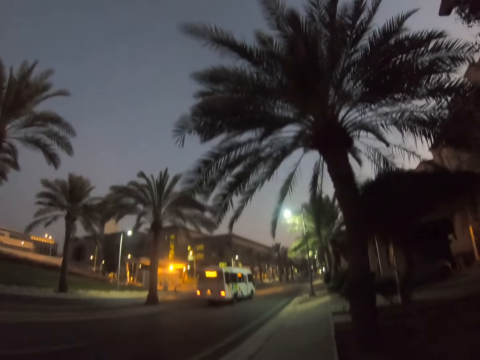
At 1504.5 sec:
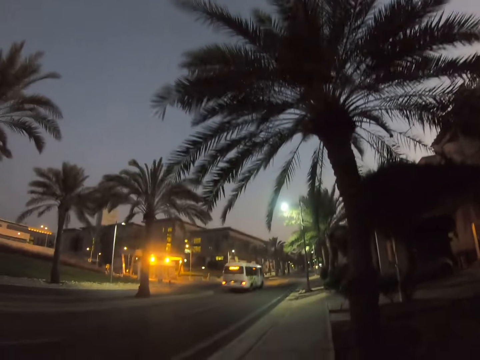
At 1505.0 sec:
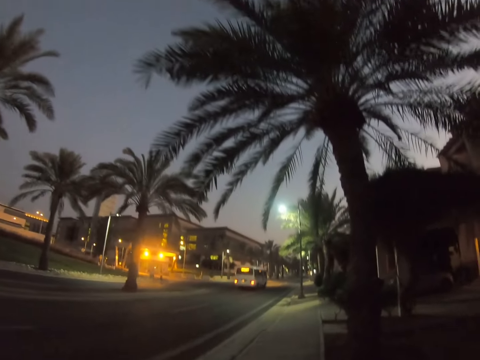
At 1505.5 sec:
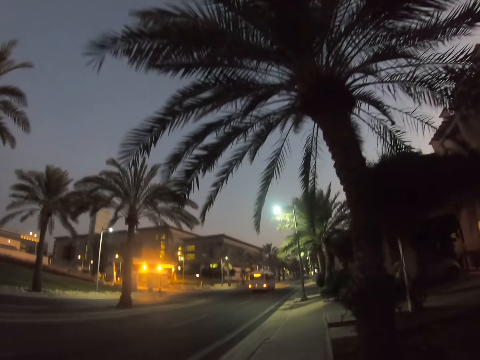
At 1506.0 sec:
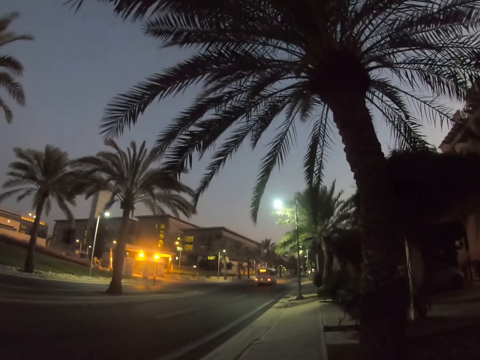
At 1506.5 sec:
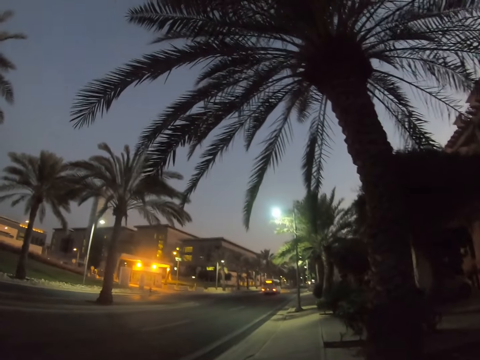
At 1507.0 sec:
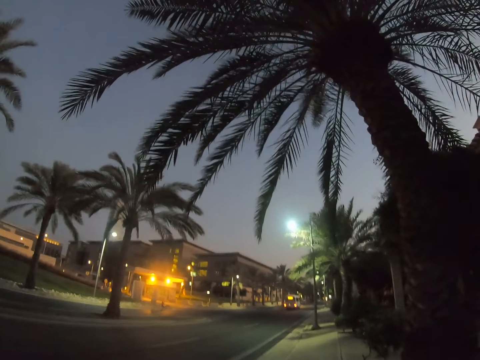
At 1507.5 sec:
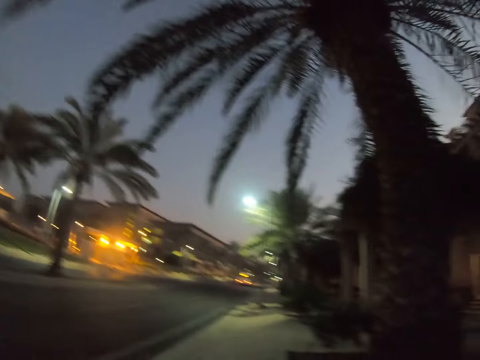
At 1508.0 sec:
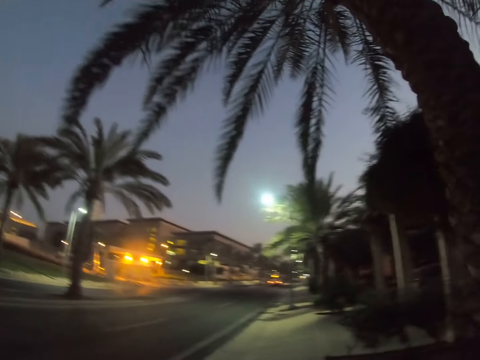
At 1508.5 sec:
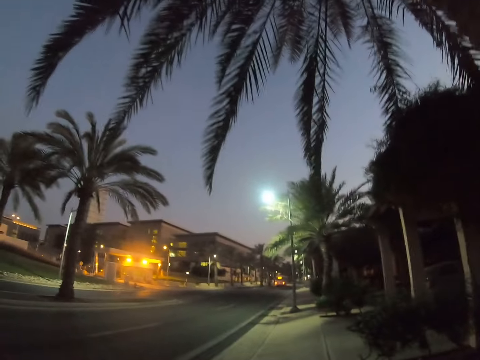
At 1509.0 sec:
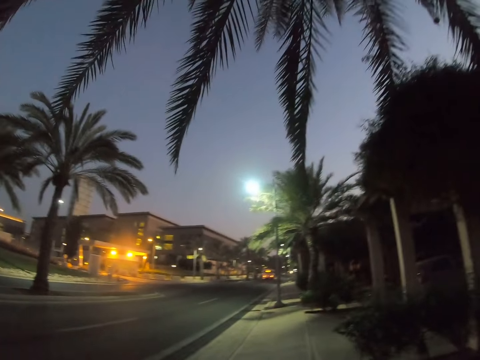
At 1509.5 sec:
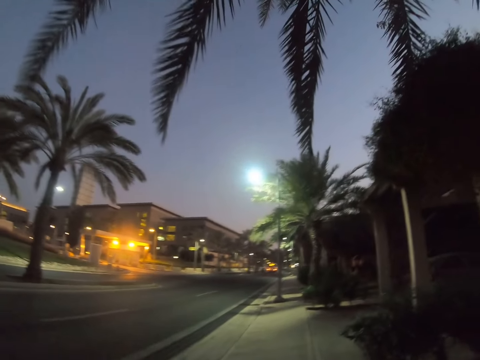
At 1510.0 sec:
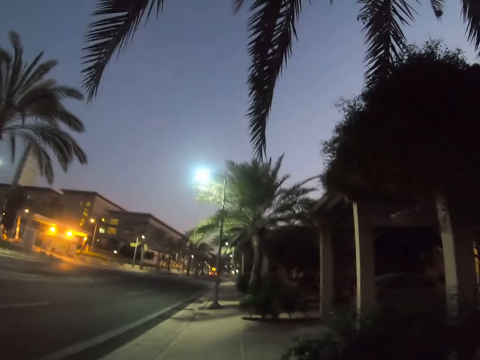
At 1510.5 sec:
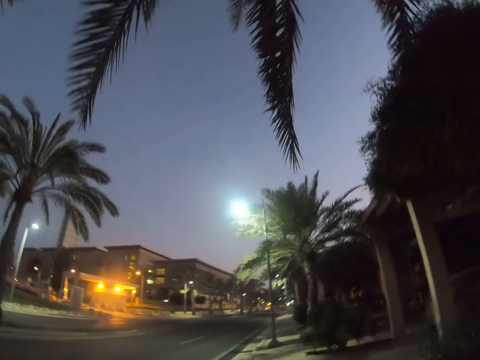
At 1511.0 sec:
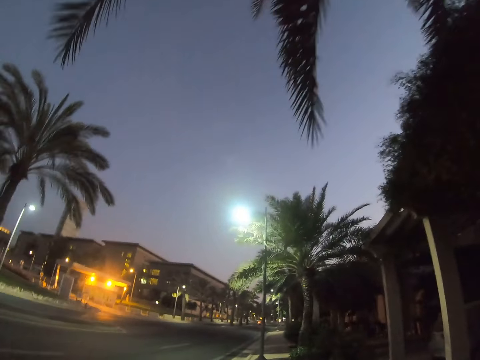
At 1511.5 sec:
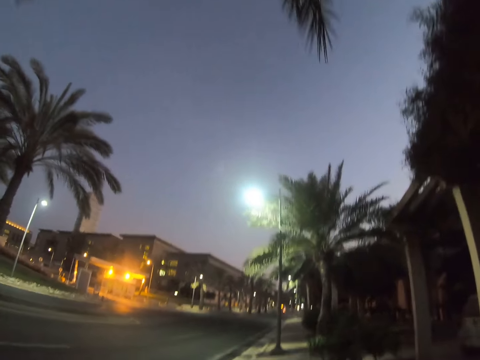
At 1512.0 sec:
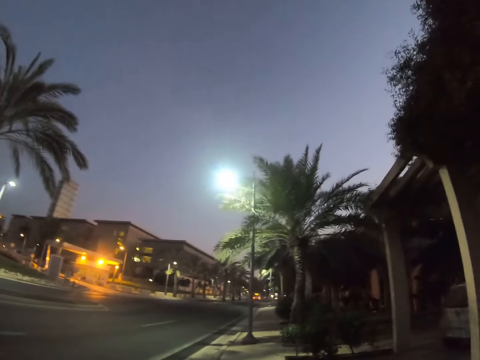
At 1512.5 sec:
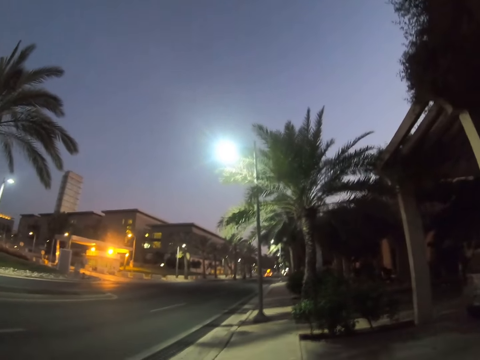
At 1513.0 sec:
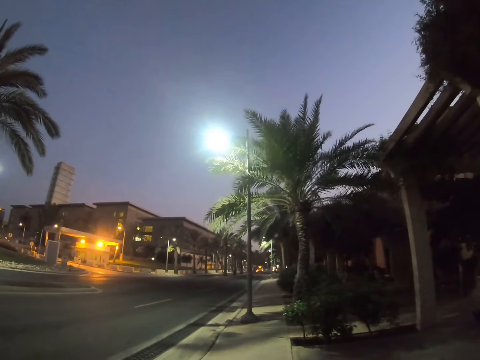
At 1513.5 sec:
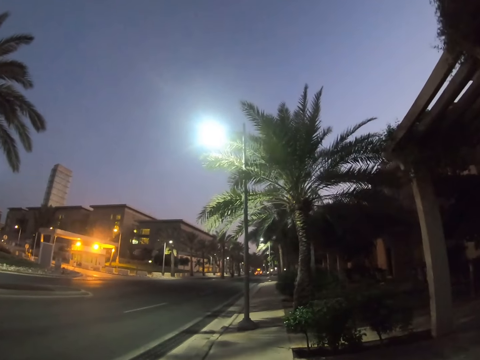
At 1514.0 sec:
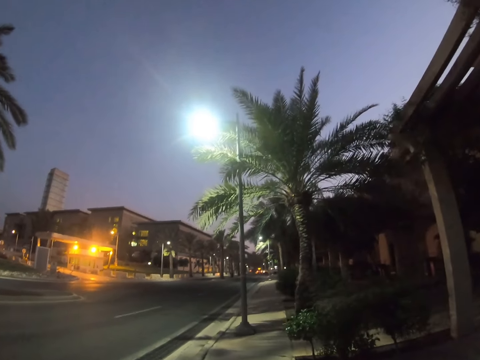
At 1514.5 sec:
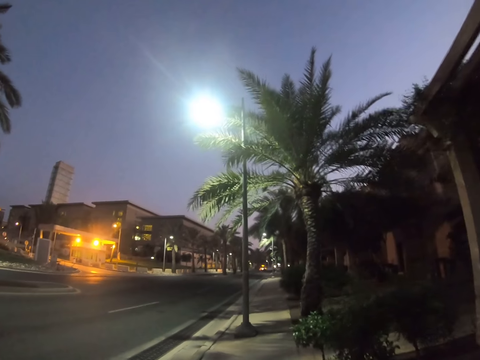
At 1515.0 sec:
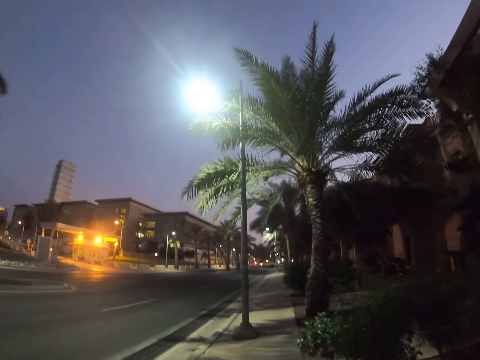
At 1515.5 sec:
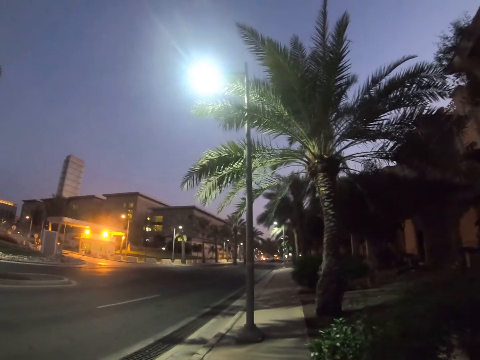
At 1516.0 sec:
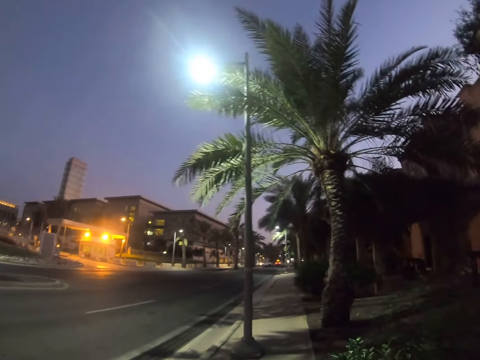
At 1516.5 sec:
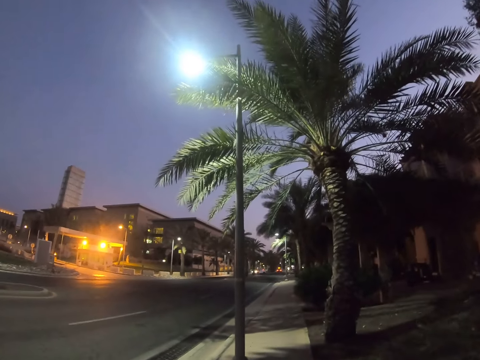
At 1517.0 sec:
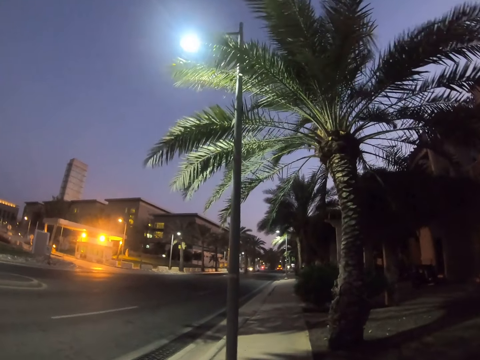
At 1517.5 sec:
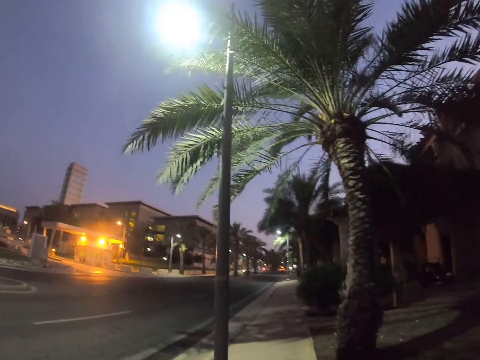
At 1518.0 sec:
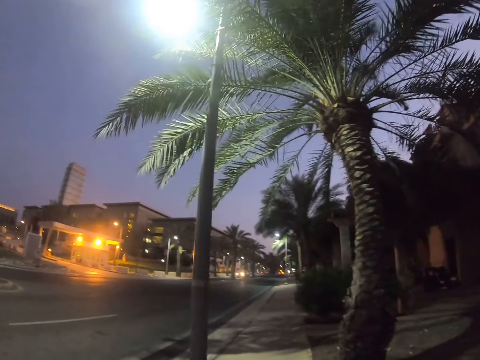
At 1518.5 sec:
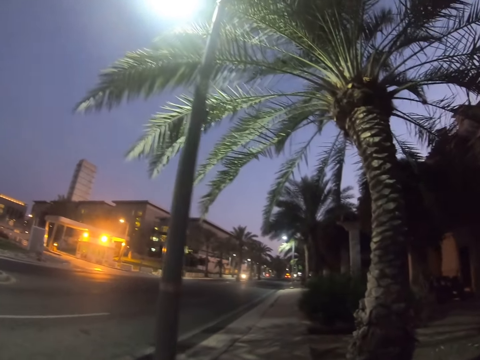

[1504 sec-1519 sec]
The camera wearer walks on a sidewalk. They look around the trees. They walk on the sidewalk.

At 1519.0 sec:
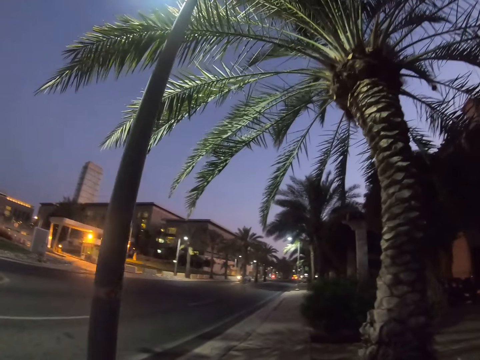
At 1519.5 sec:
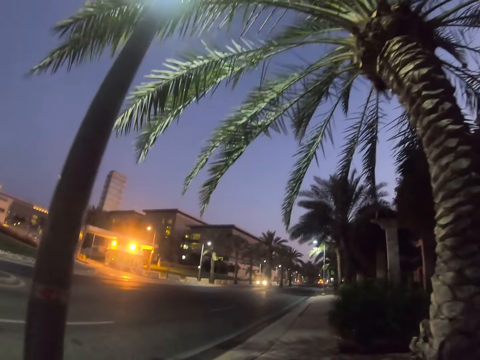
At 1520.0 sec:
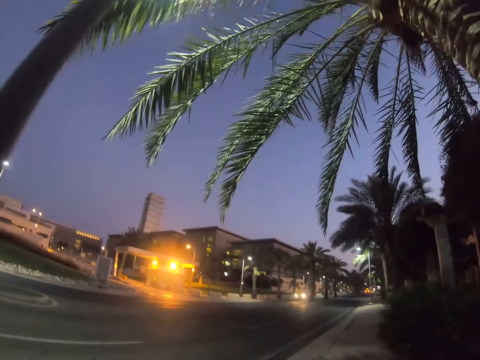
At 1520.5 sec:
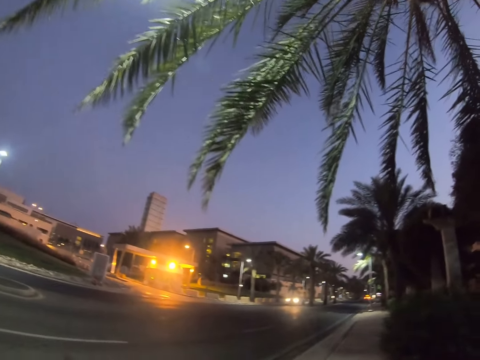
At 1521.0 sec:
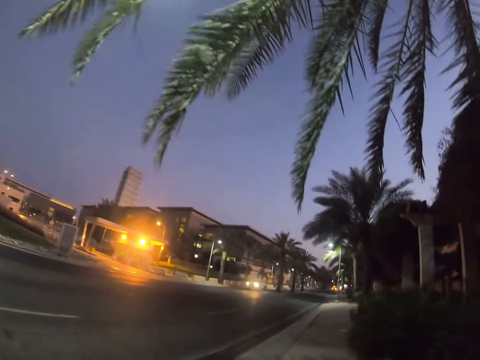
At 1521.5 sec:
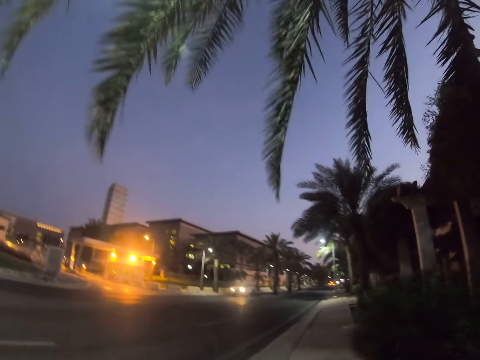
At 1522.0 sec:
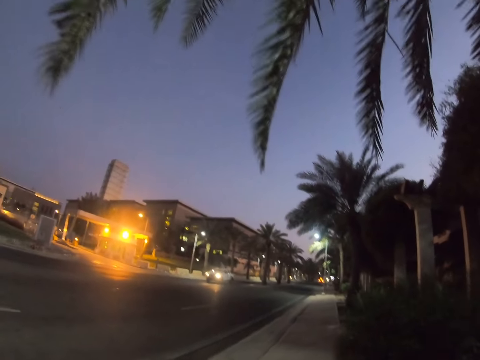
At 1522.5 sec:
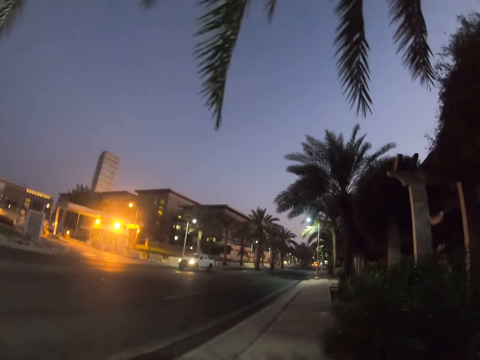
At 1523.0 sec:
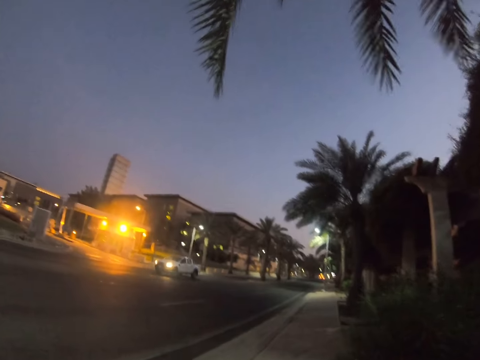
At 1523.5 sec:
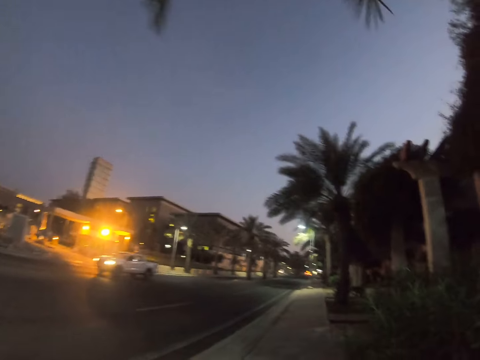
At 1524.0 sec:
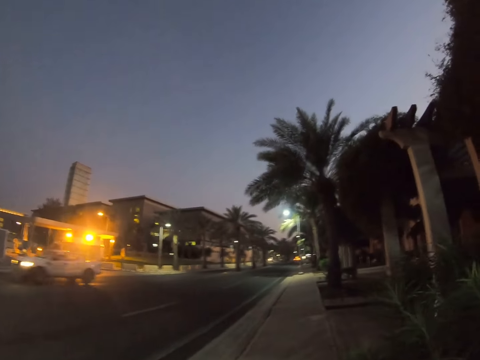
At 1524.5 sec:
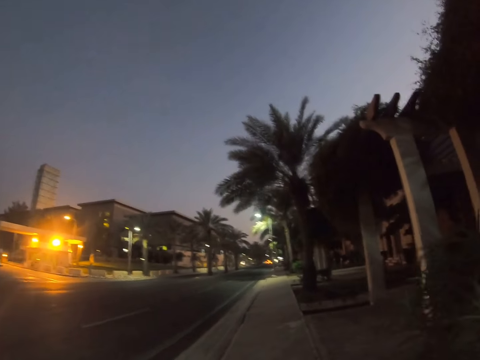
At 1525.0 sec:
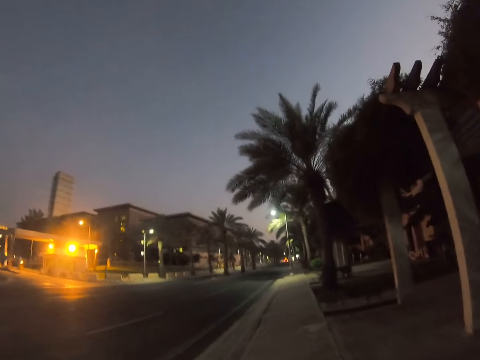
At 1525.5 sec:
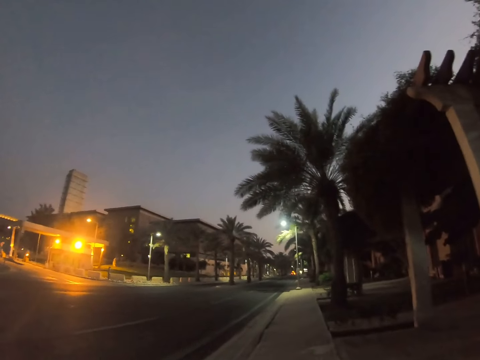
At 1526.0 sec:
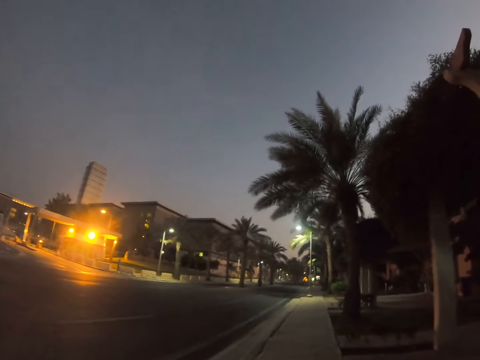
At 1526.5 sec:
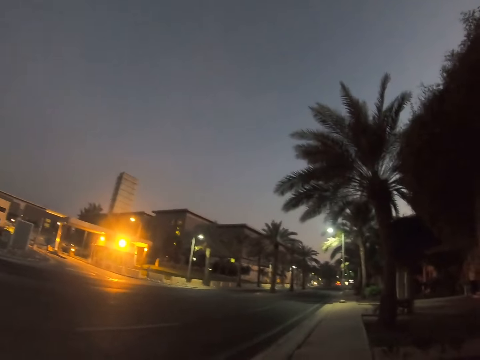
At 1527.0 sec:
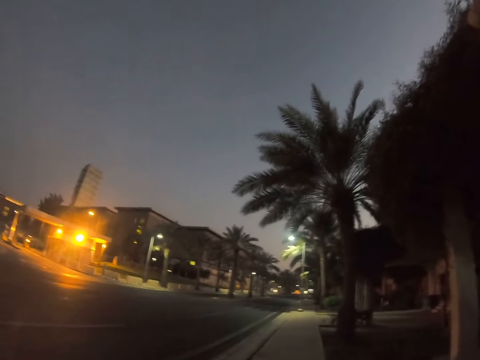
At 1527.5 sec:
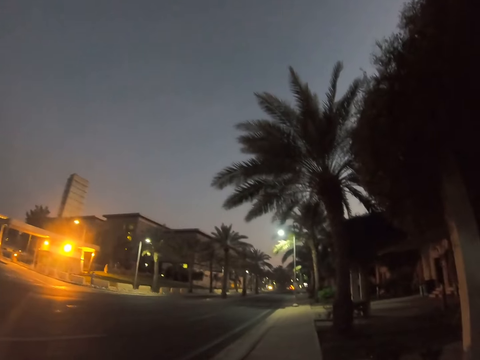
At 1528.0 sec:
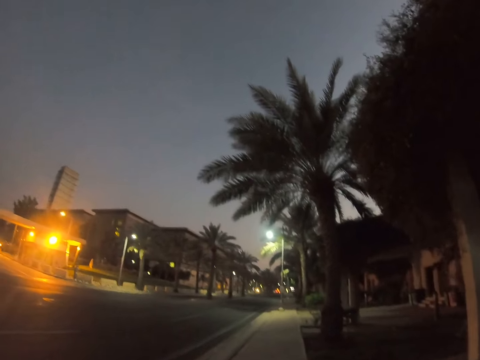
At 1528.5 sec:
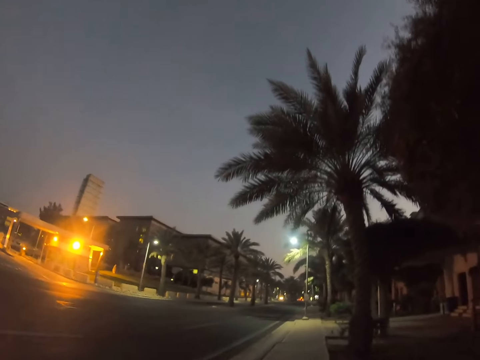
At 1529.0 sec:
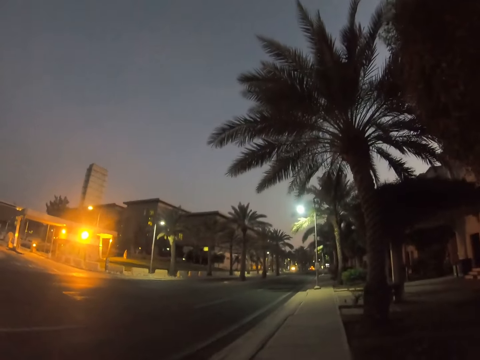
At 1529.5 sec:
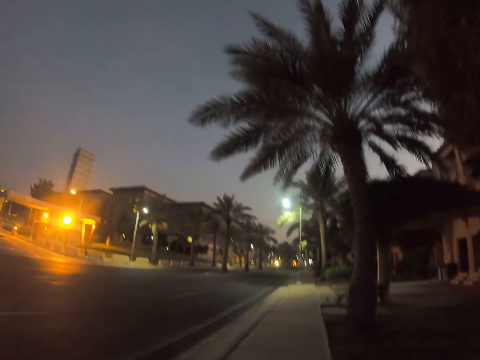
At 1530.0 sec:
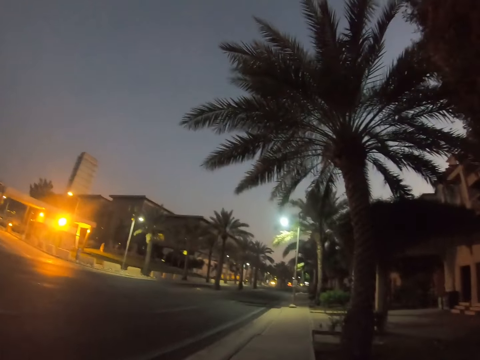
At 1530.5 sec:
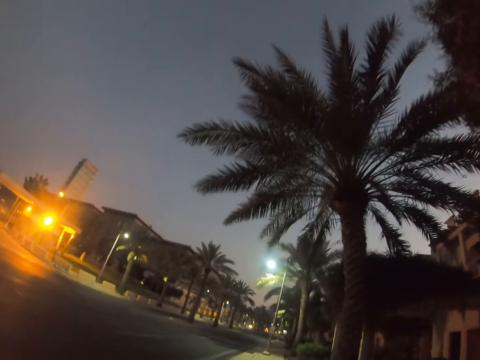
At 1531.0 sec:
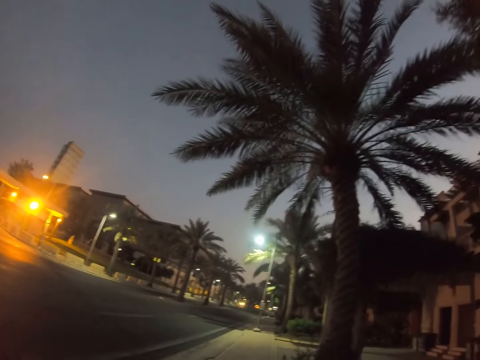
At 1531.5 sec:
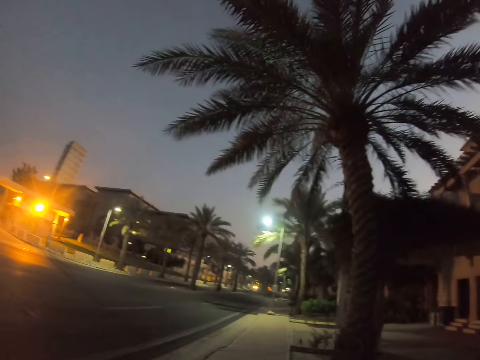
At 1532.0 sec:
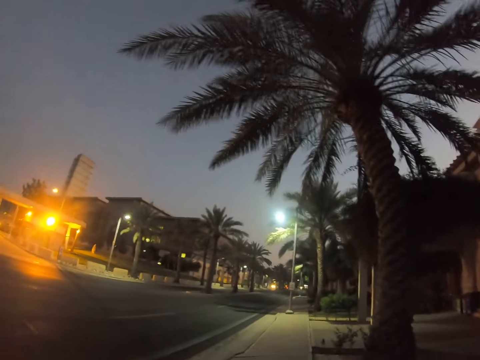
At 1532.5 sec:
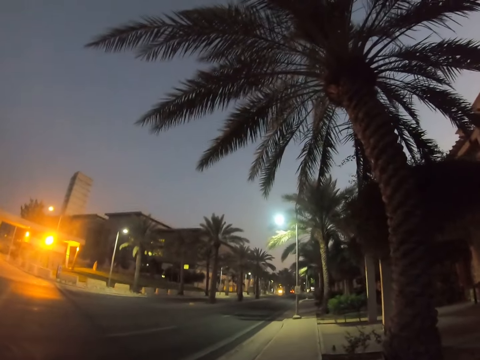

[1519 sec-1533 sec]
The camera wearer walks past a car. They walk on a sidewalk.
